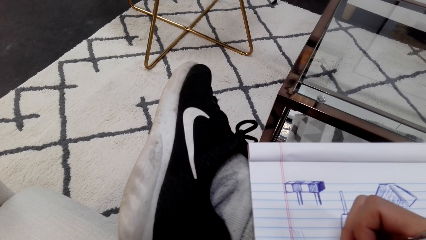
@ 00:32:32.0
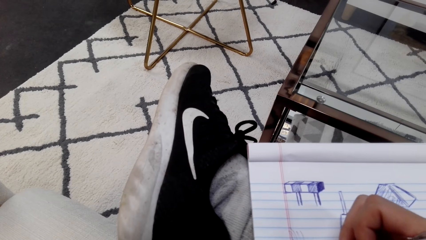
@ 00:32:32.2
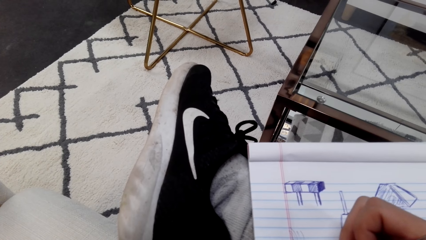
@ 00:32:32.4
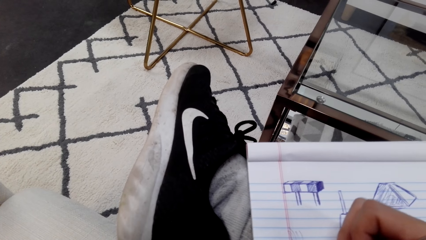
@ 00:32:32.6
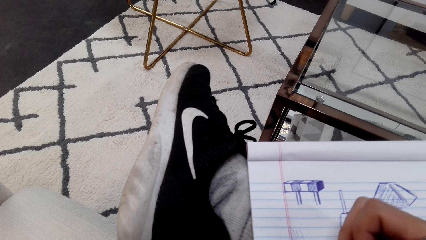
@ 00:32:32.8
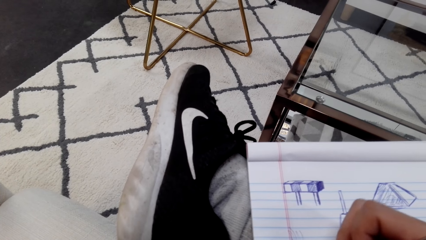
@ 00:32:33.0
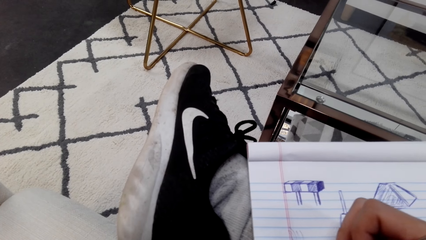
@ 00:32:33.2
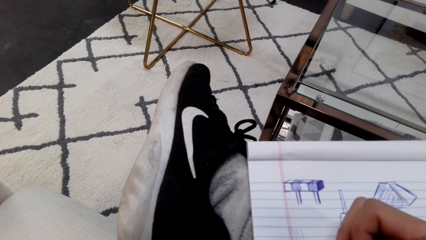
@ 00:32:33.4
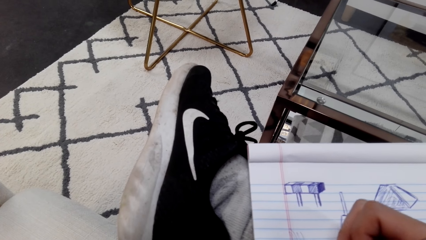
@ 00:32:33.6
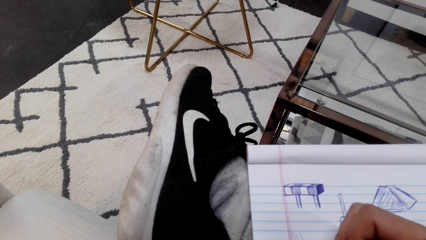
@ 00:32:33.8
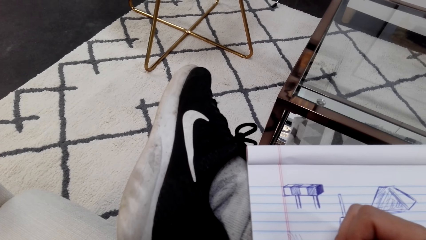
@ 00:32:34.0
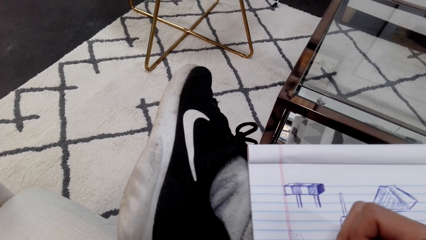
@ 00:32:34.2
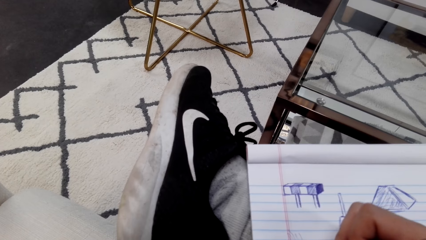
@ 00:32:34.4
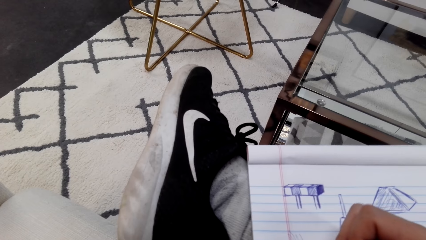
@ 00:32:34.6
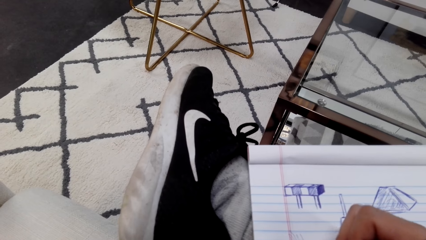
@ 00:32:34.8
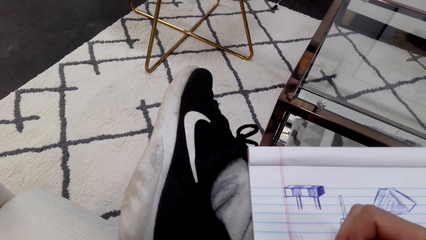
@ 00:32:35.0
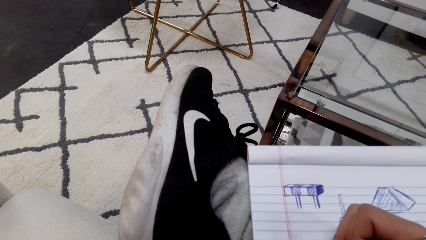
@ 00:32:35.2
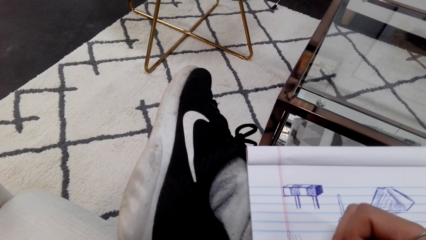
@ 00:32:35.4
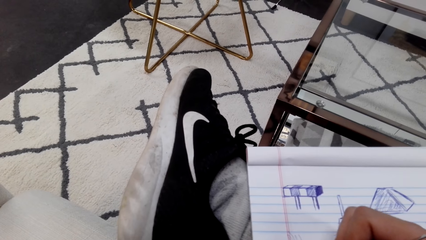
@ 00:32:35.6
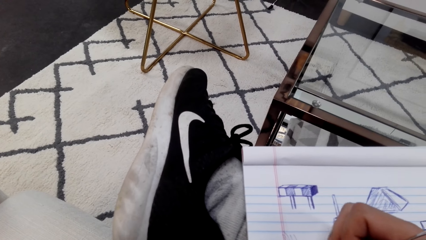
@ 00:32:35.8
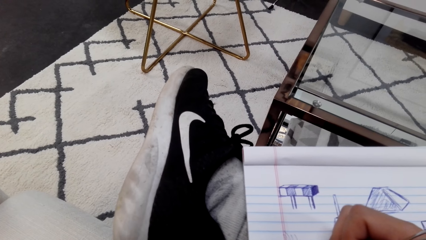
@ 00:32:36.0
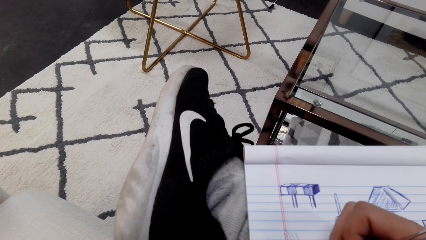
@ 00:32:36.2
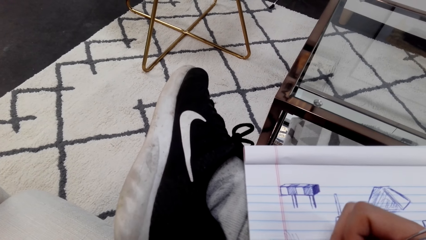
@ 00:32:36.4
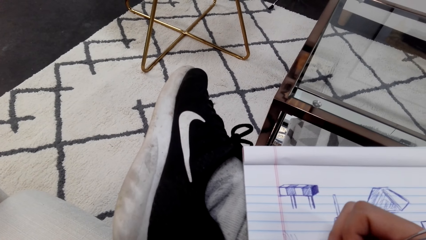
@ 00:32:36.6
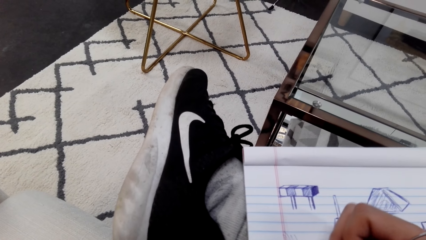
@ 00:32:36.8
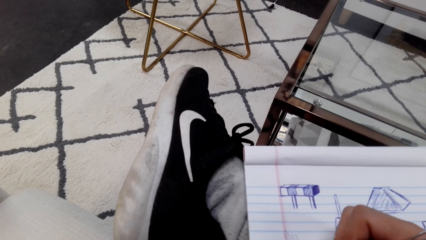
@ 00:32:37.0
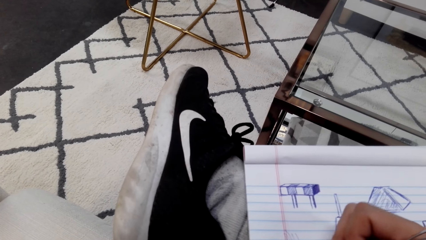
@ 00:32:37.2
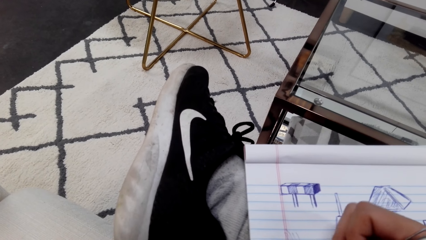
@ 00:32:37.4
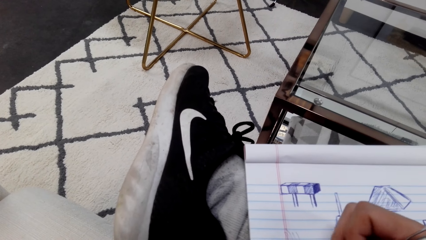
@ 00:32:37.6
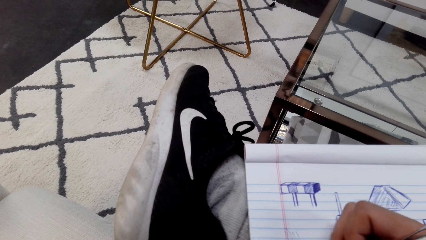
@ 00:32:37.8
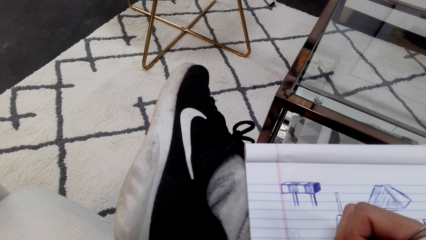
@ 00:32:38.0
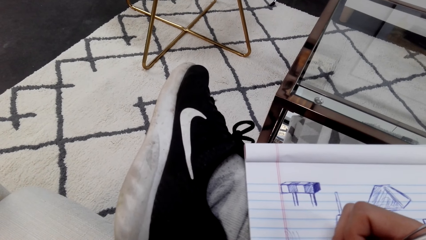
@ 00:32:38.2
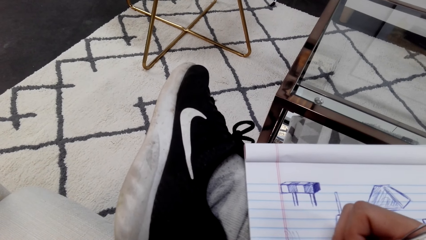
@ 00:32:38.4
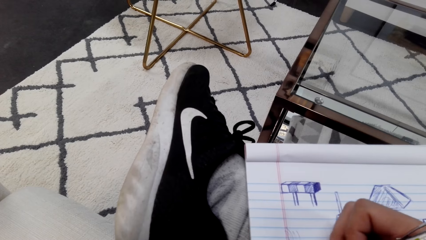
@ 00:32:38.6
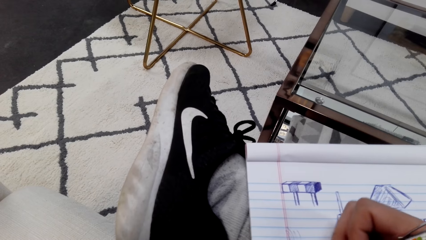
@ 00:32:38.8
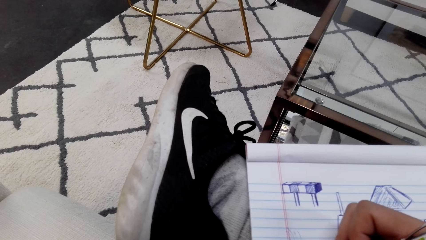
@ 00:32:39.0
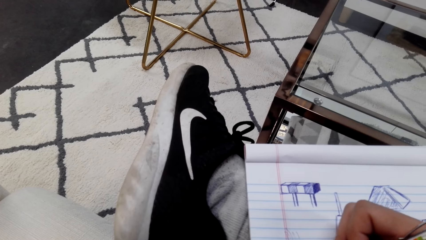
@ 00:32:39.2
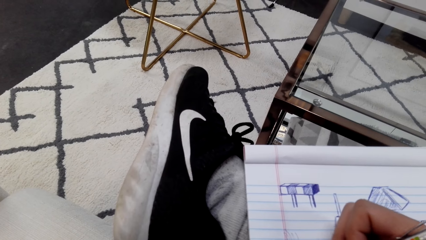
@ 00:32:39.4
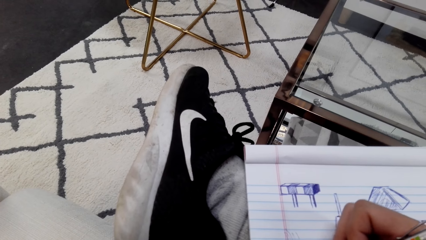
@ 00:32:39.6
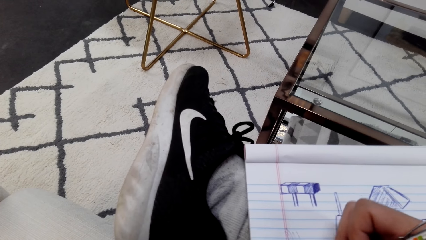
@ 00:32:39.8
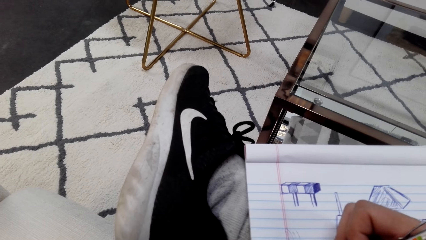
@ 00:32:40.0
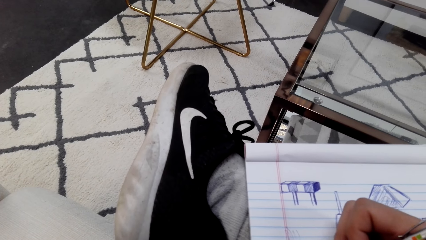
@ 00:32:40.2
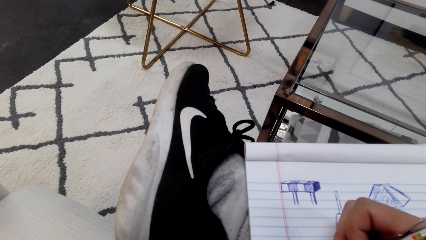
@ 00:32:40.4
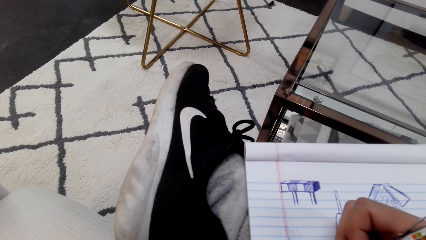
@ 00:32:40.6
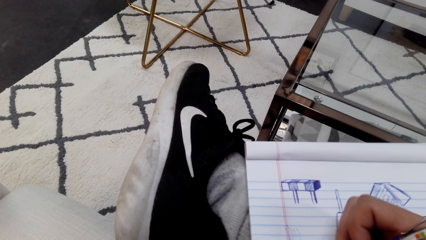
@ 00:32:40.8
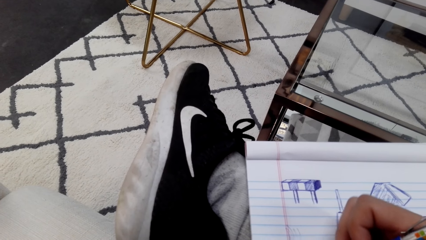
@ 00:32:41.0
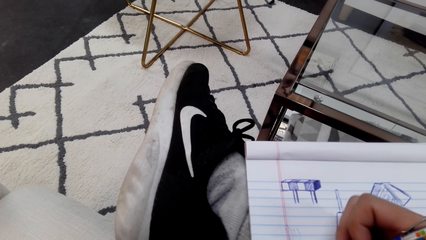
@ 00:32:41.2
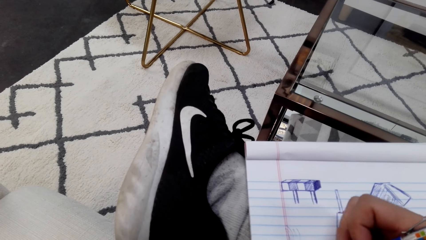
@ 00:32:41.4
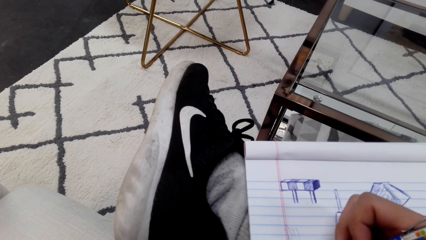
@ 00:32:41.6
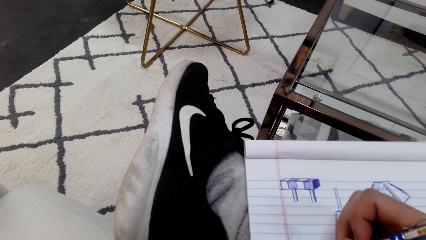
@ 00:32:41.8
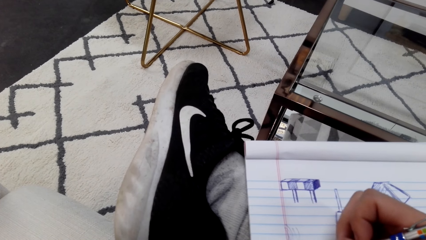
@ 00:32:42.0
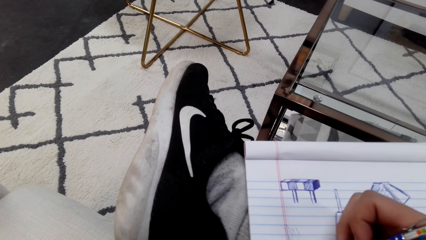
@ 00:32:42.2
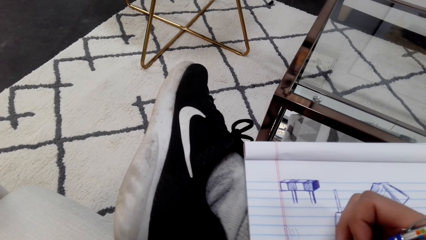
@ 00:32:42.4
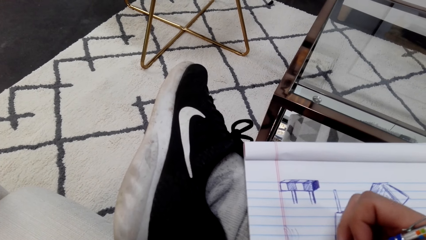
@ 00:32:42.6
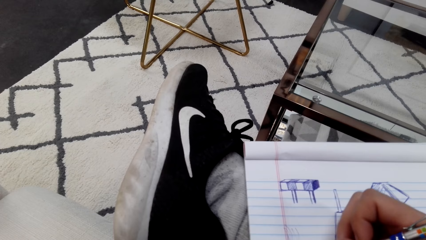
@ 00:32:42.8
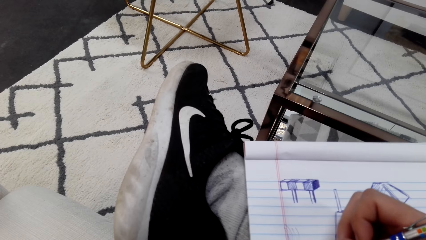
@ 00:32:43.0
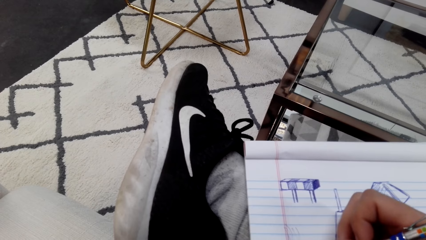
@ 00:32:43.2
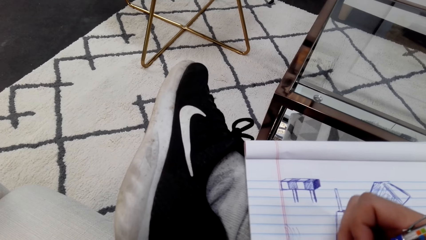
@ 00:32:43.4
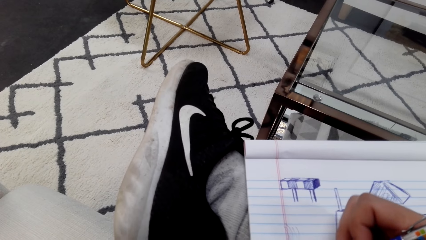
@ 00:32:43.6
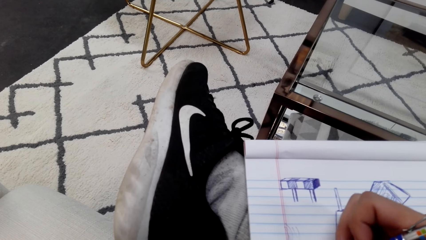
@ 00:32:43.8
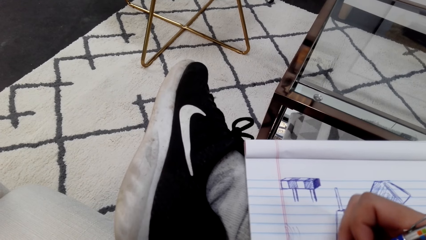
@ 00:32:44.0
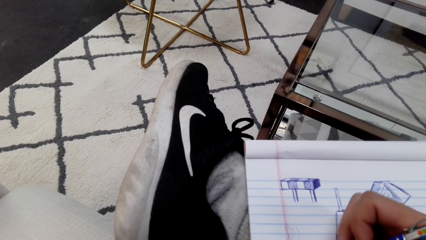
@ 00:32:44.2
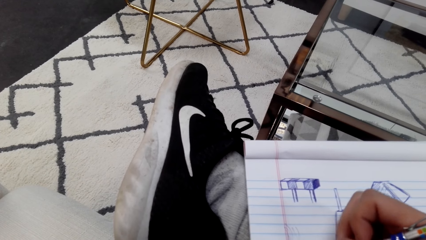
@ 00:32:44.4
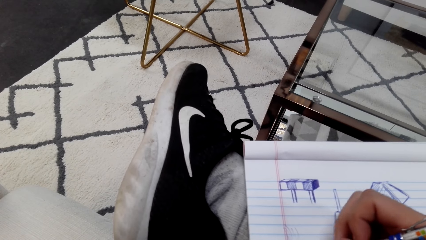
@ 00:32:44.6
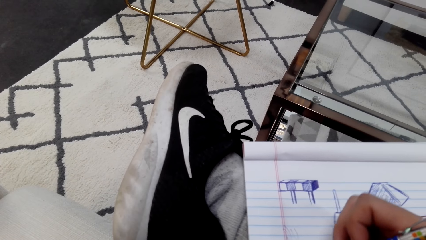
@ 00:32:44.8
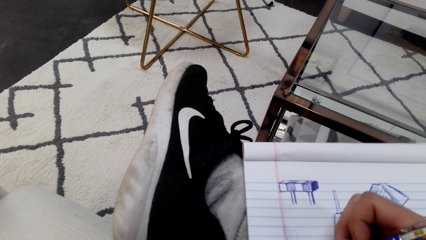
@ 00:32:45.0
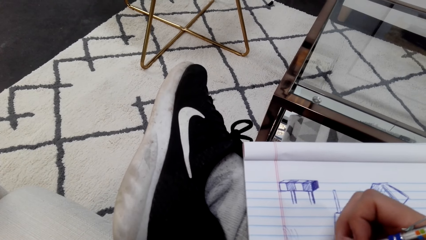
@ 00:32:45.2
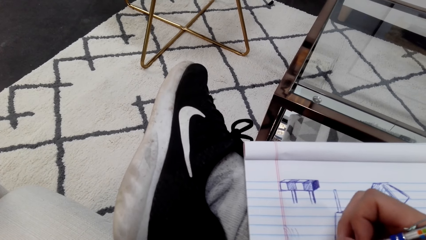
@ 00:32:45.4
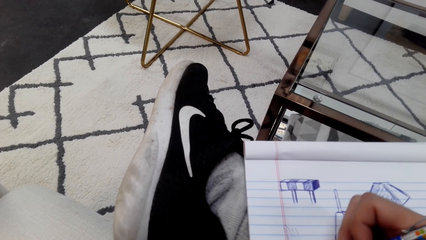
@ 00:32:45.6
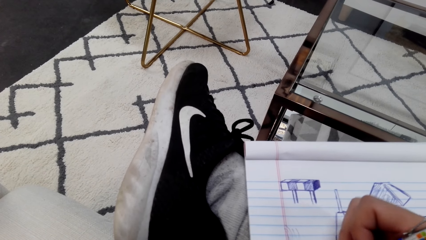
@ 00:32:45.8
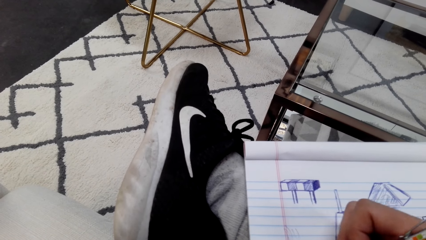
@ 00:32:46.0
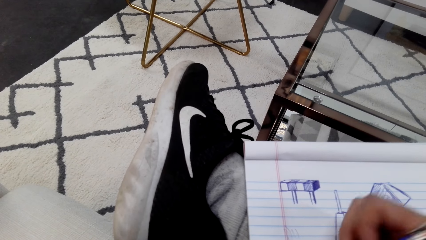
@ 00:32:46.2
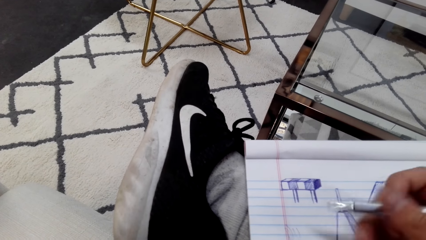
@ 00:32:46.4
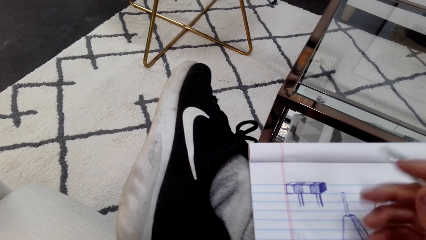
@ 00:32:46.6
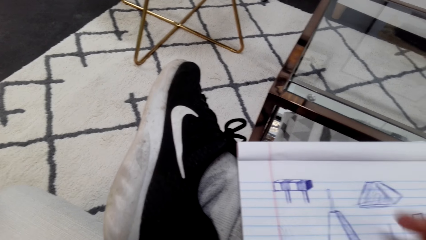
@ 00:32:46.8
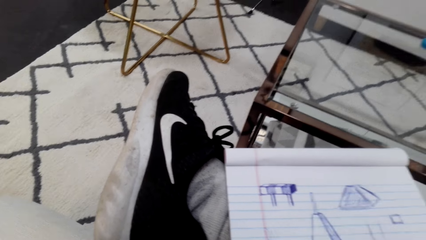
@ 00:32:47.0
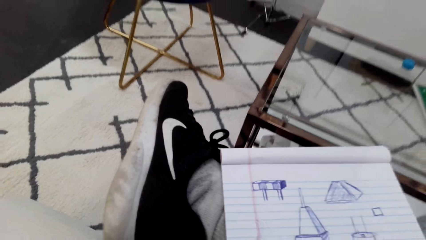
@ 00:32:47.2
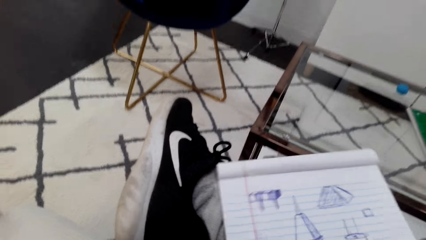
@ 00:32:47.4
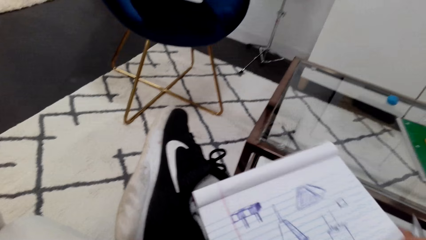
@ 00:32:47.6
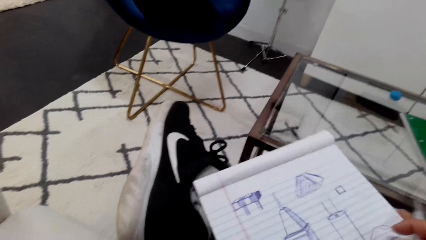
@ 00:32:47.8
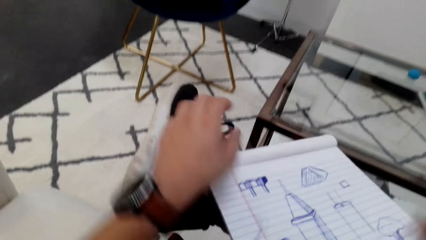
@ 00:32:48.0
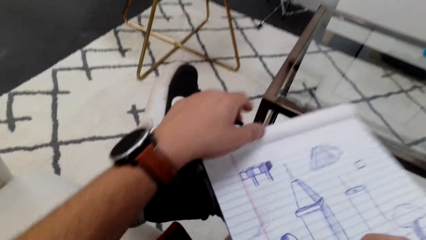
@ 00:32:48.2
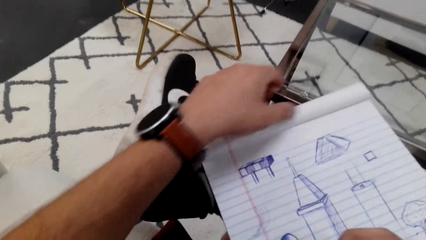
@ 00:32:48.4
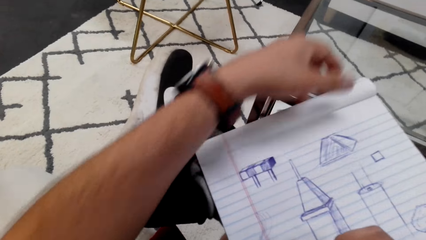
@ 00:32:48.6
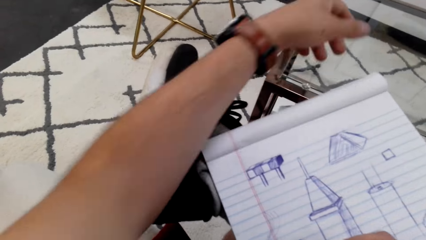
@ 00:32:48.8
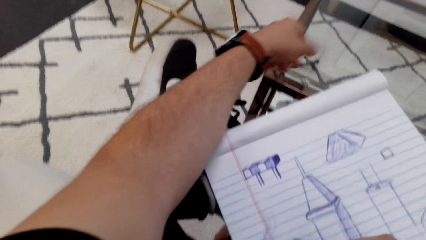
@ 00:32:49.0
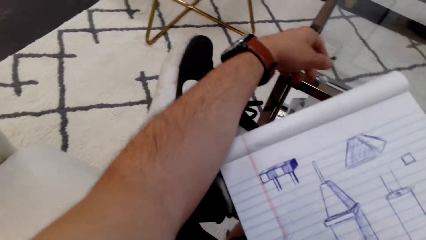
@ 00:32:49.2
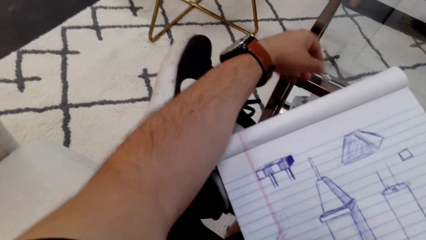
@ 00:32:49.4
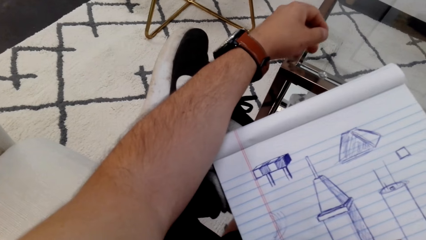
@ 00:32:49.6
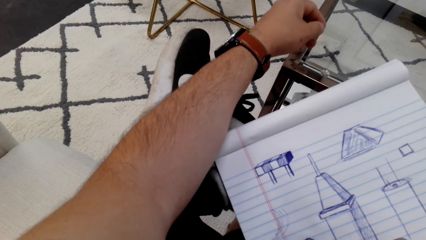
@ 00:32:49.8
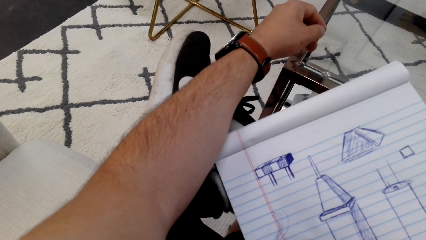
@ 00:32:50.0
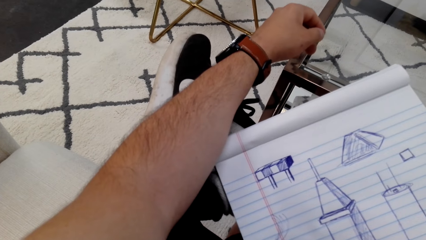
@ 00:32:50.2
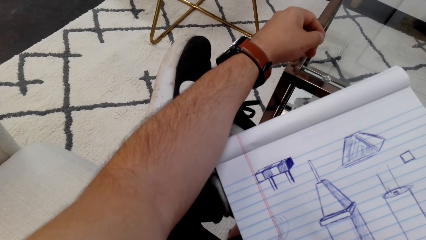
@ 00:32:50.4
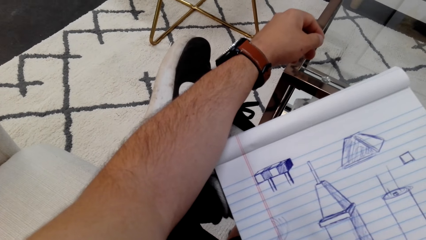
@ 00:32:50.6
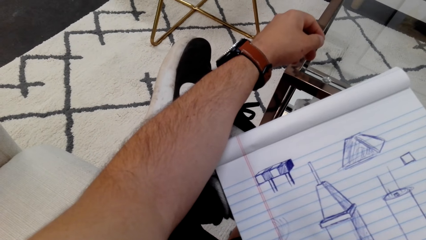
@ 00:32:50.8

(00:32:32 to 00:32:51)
The camera wearer colors the drawing with a pen. They draw on a book with the pen.
